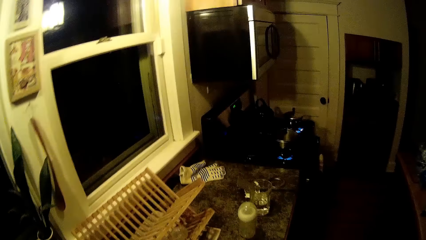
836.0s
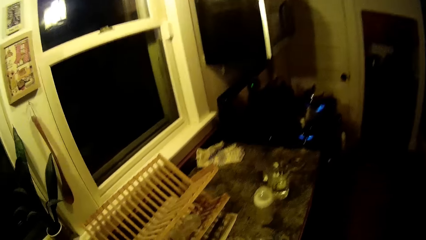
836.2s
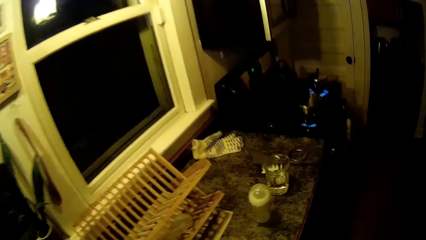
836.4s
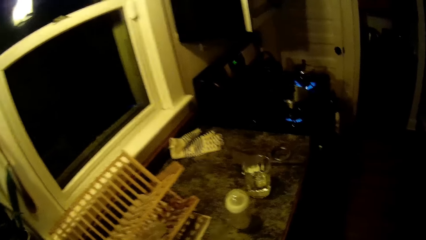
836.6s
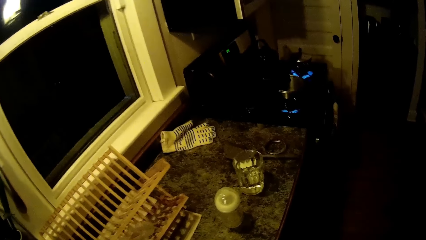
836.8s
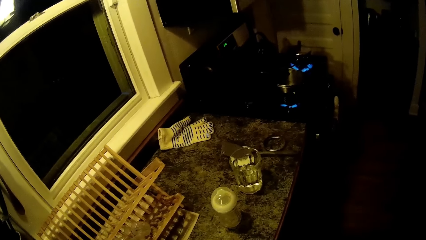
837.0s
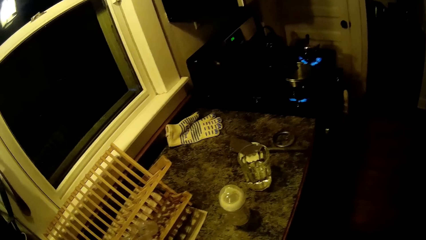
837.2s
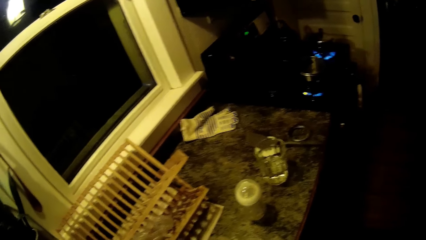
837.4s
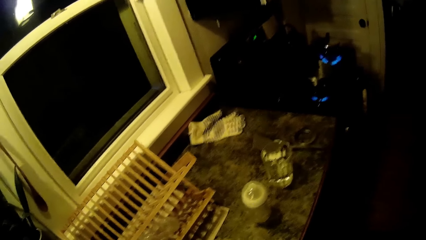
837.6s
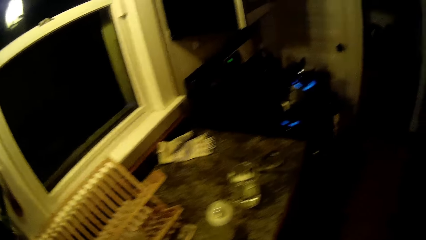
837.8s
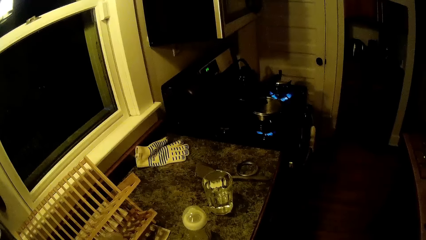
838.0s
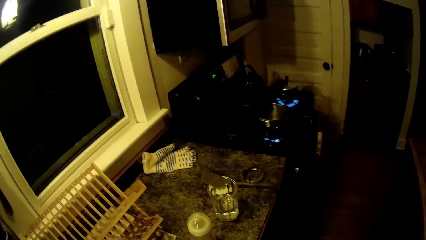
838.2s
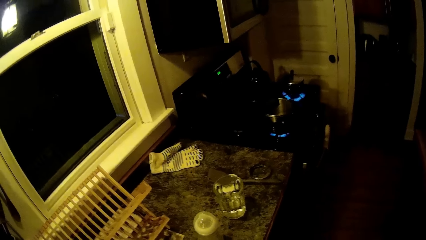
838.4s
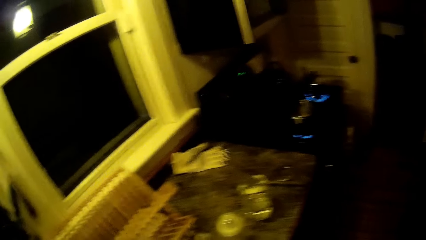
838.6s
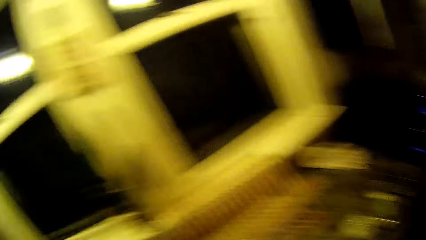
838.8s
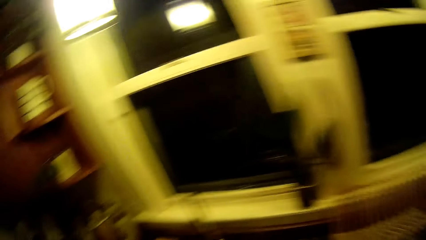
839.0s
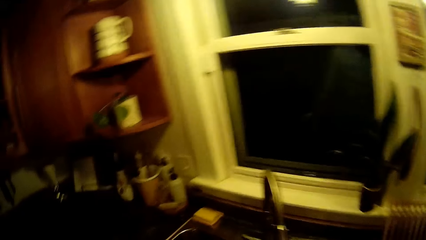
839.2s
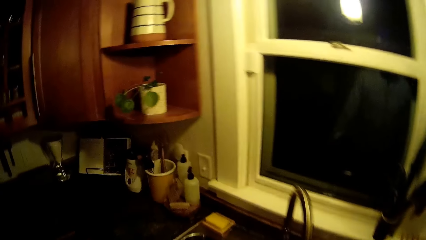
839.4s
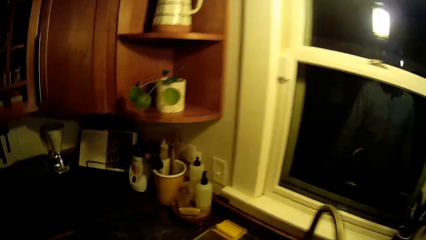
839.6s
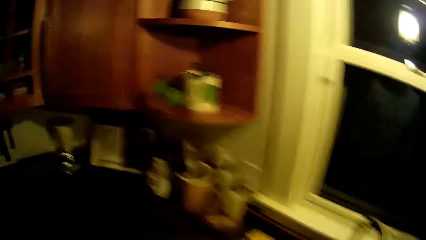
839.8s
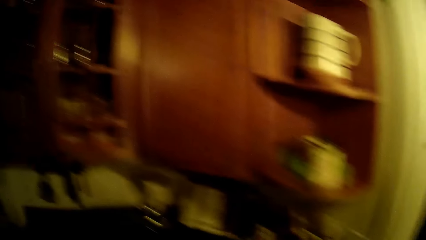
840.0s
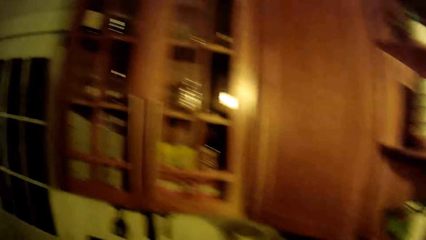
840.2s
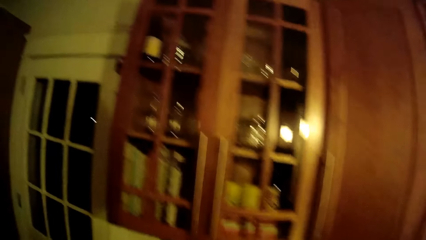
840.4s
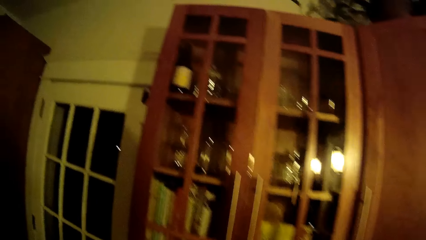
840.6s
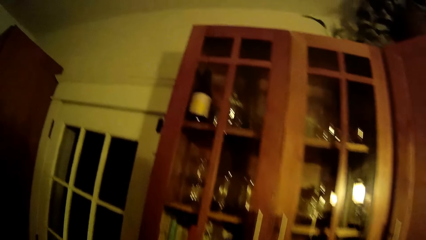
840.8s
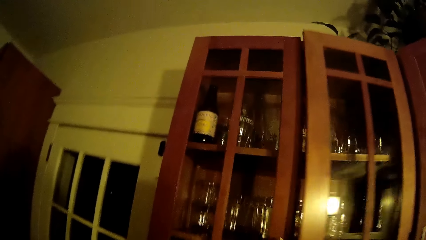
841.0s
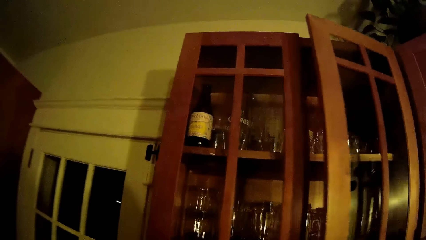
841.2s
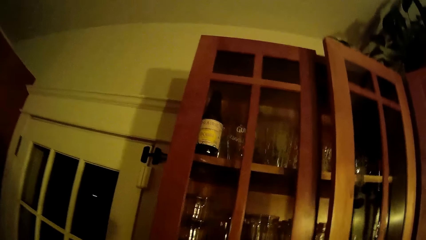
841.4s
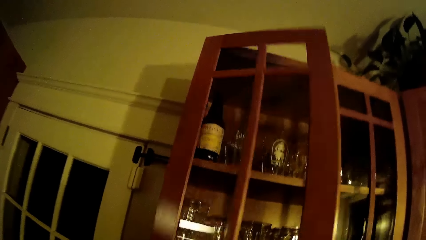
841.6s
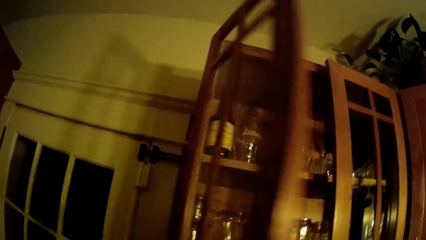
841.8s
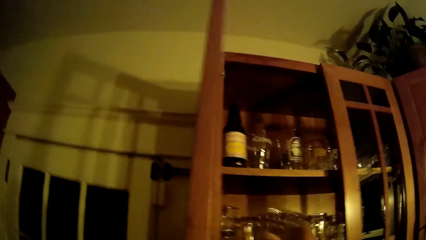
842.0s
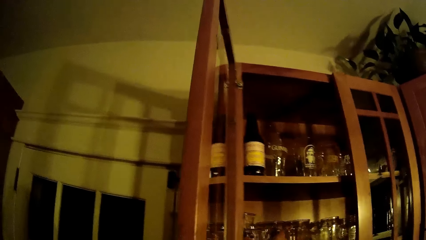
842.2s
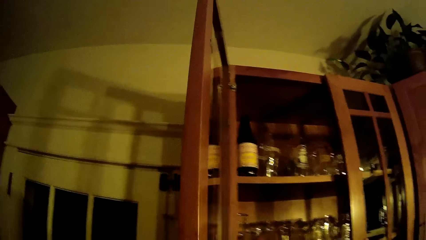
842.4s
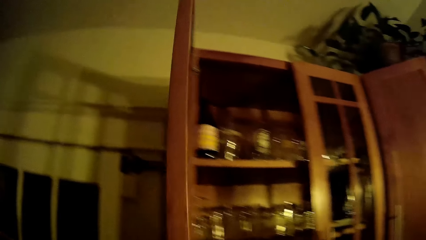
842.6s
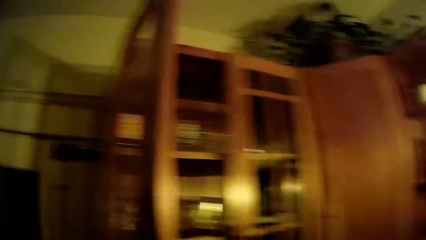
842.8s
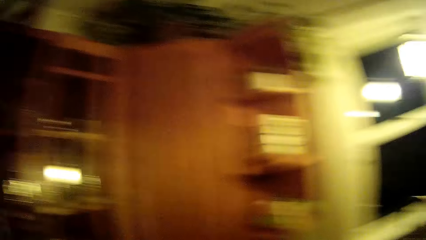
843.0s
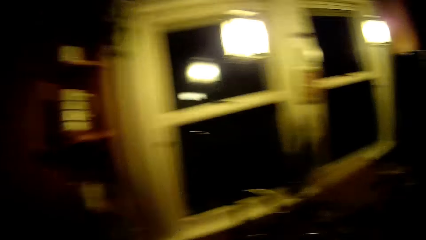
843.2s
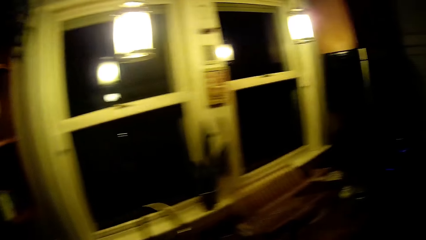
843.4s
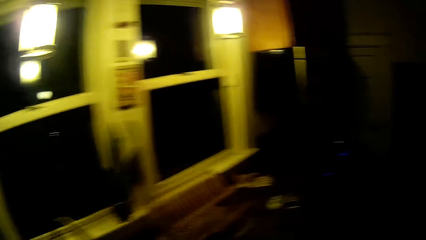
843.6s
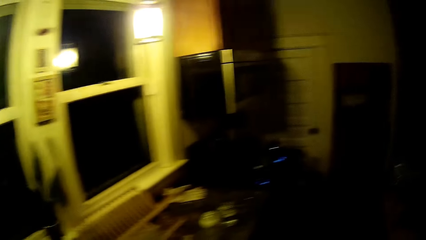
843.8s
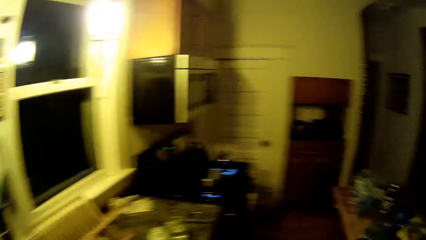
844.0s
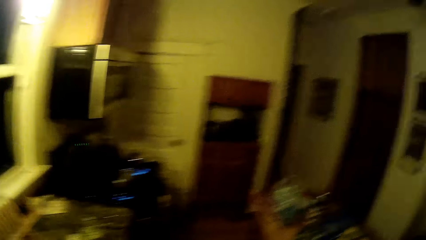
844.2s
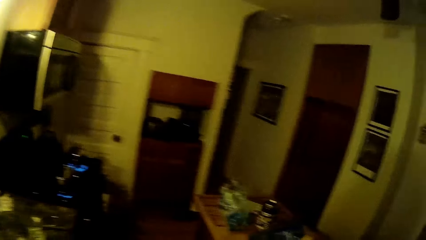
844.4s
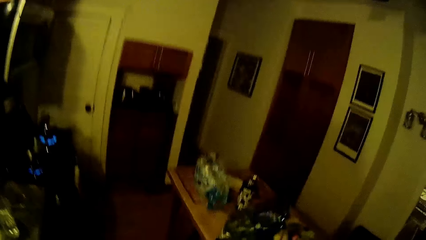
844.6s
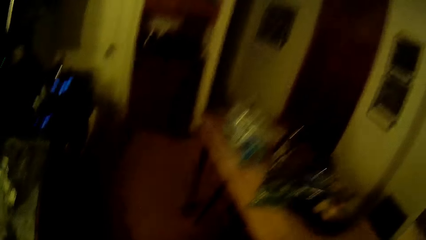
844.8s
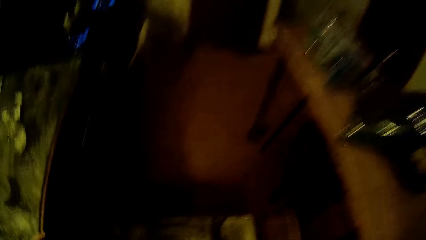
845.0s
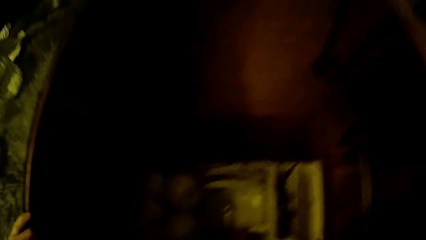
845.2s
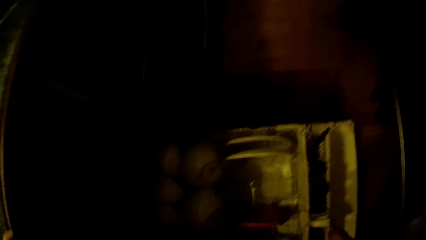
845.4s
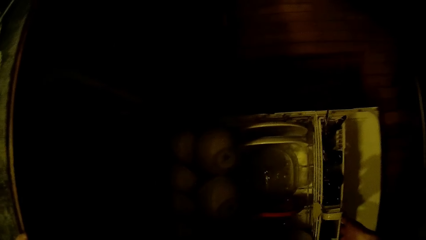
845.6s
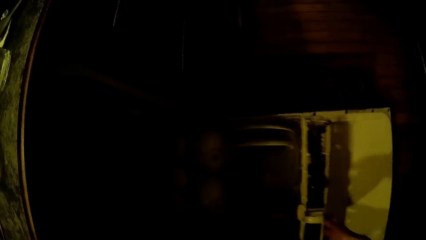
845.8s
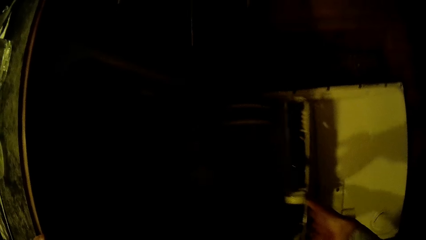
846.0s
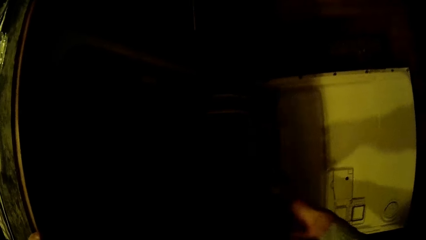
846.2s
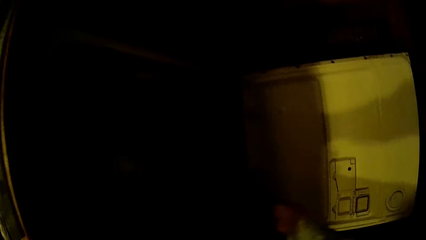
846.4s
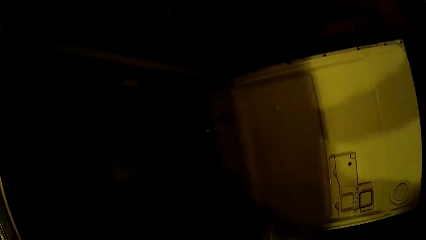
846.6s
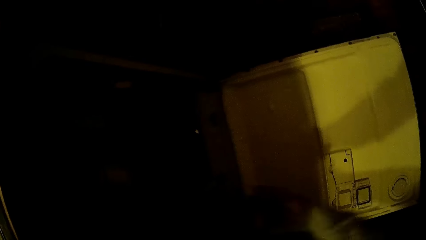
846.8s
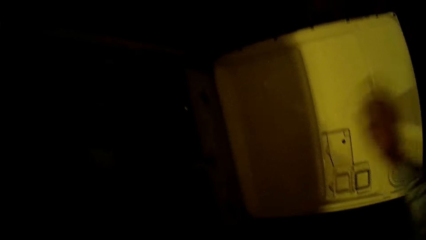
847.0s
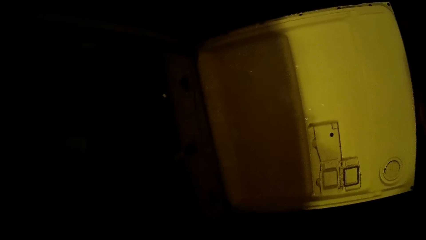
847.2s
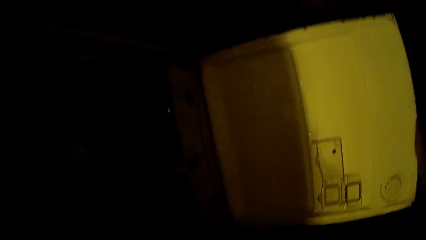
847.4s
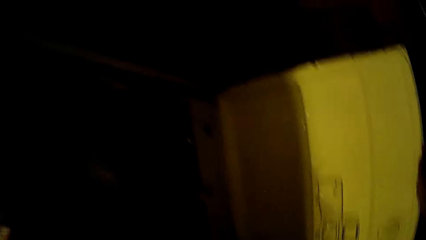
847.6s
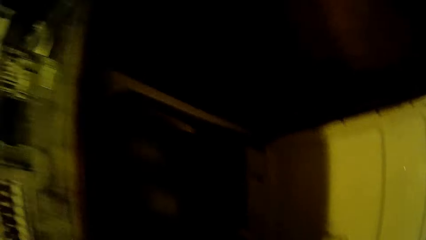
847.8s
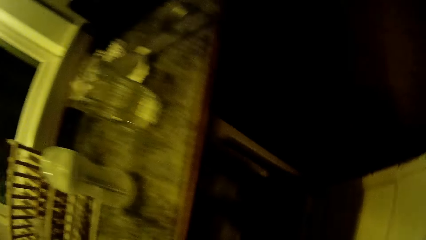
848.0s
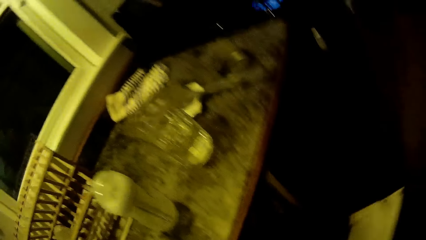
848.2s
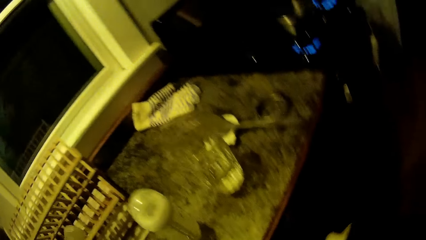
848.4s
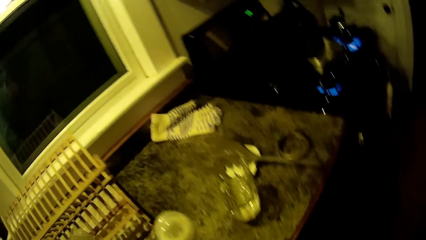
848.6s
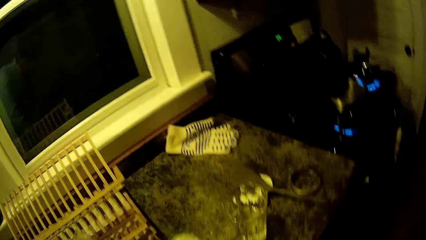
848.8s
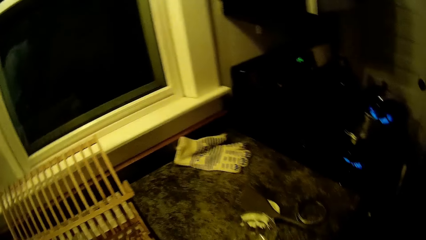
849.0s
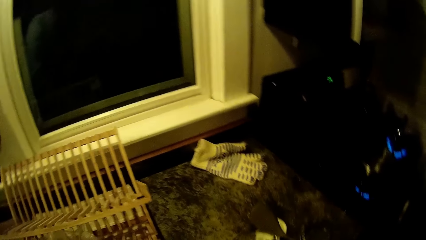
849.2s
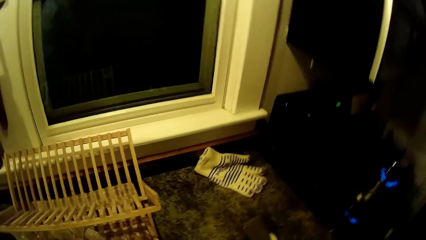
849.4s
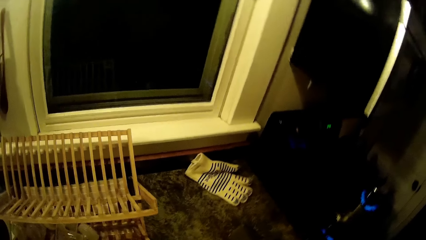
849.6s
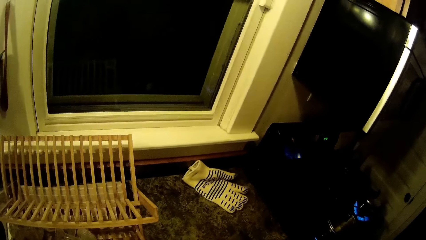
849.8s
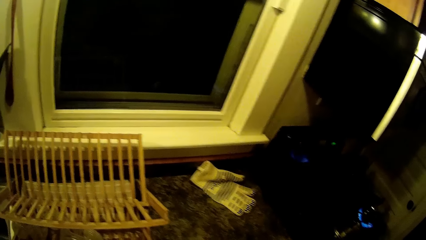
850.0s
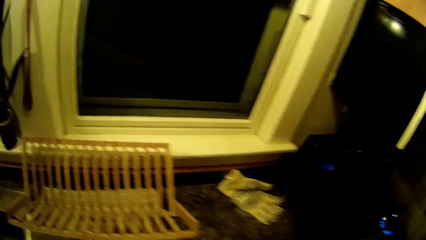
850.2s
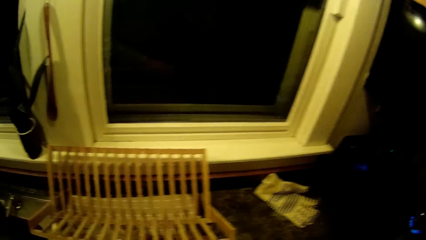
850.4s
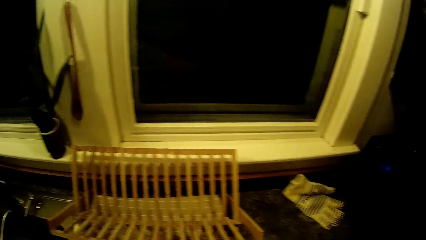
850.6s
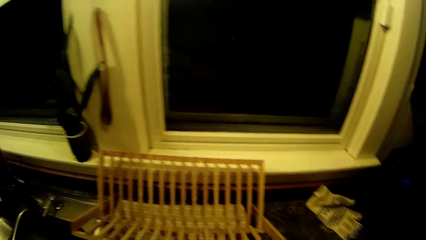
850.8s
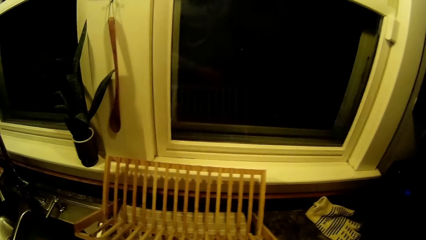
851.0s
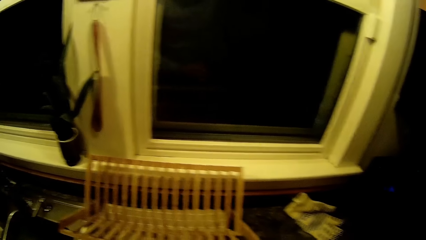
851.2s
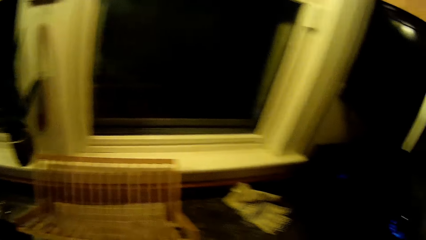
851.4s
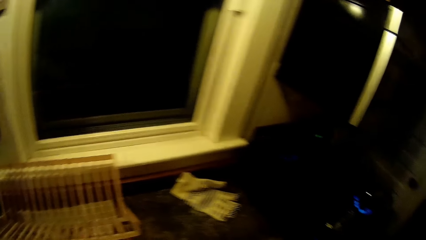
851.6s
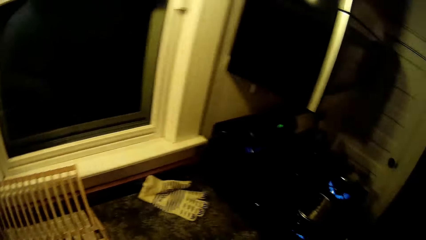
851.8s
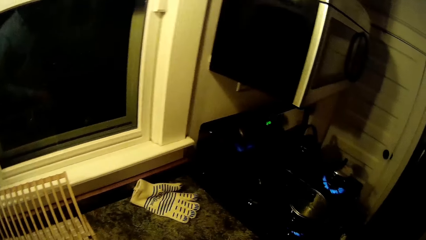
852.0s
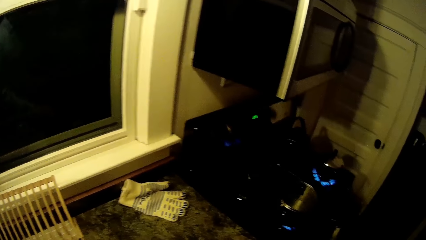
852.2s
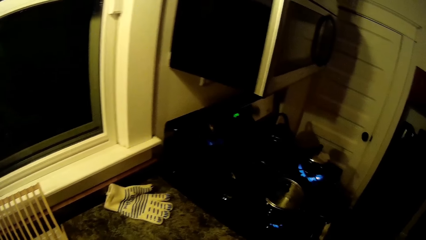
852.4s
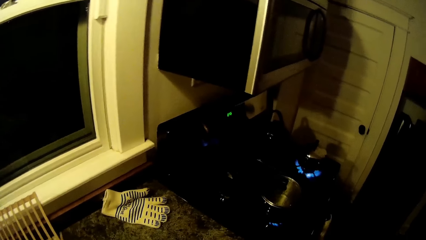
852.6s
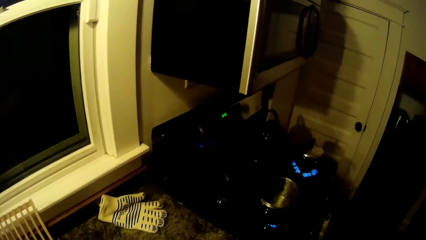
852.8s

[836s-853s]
The camera wearer walks around. He opens a kitchen cabinet with his left hand. He places a cup in the kitchen cabinet with his left hand. He walks around. He pushes in a dishwasher tray with his right hand. He closes the dishwasher with his right hand. He looks around.
